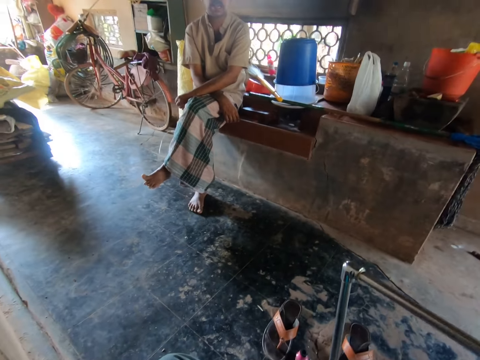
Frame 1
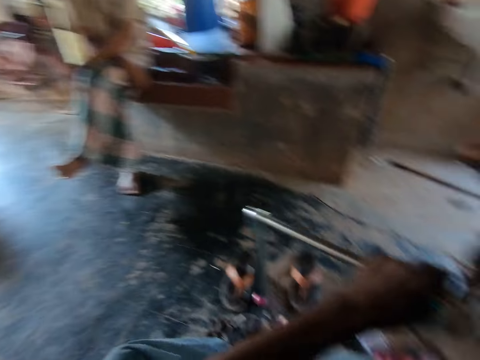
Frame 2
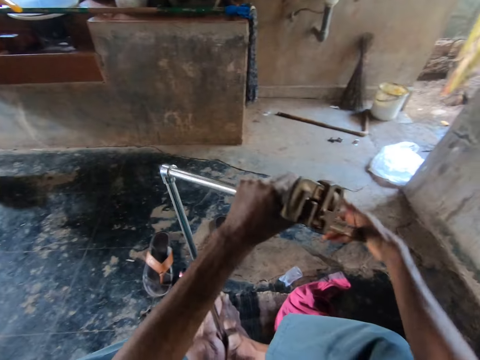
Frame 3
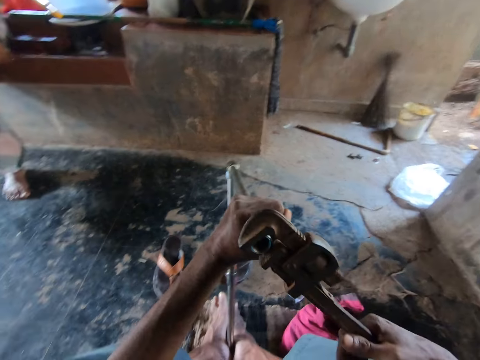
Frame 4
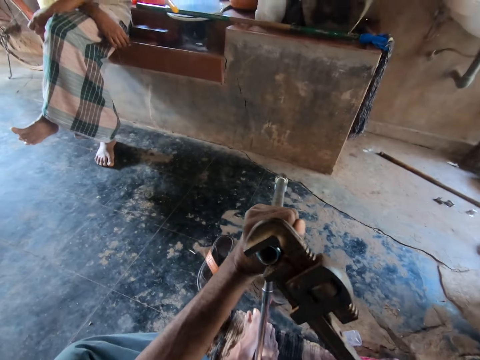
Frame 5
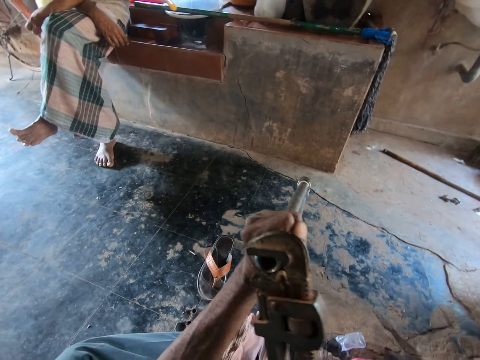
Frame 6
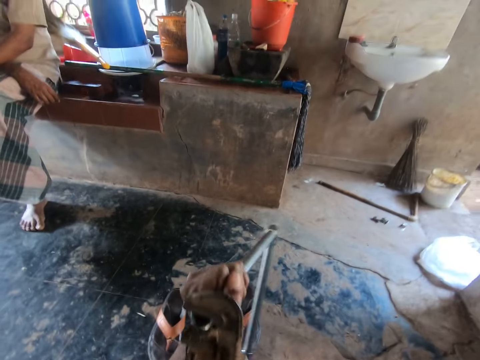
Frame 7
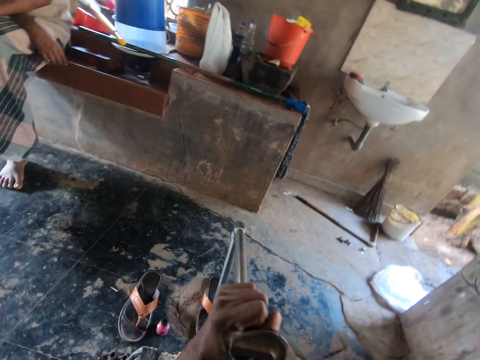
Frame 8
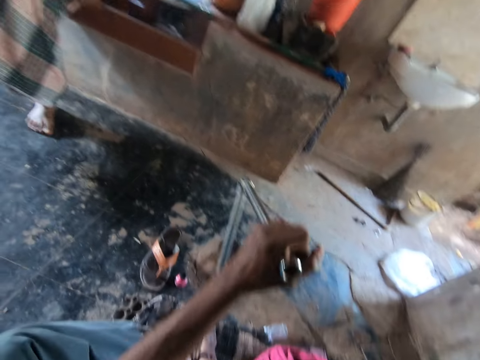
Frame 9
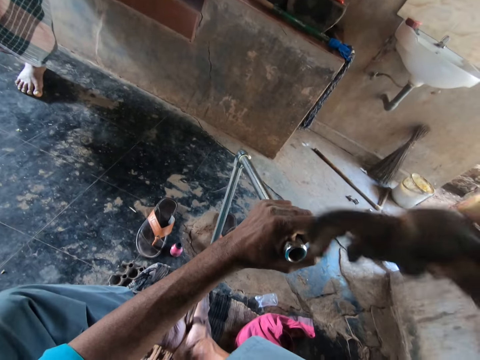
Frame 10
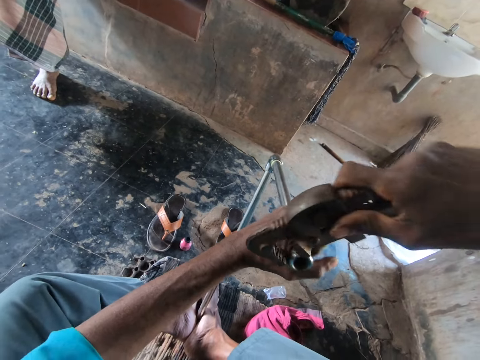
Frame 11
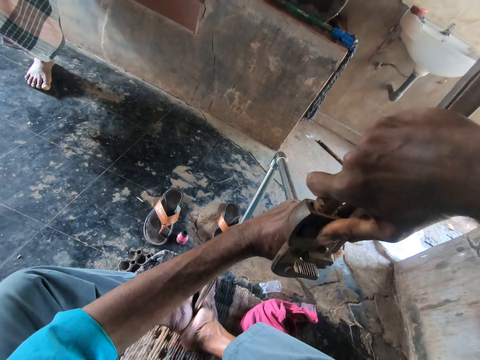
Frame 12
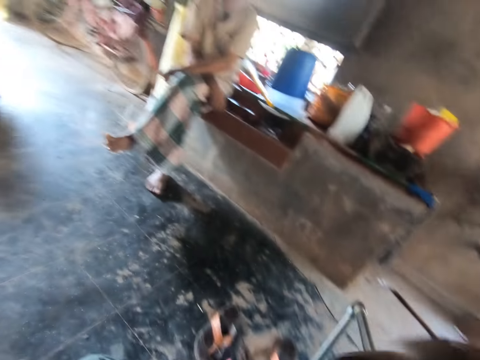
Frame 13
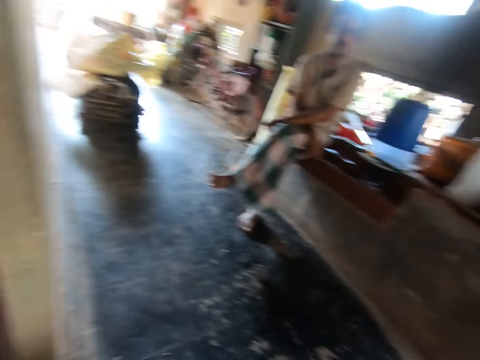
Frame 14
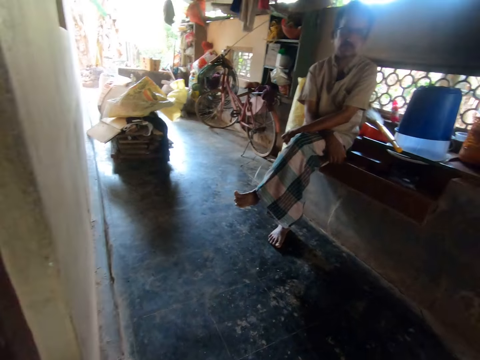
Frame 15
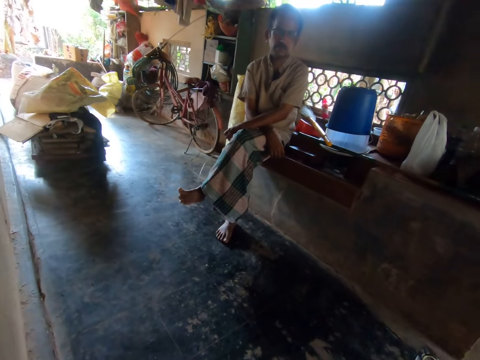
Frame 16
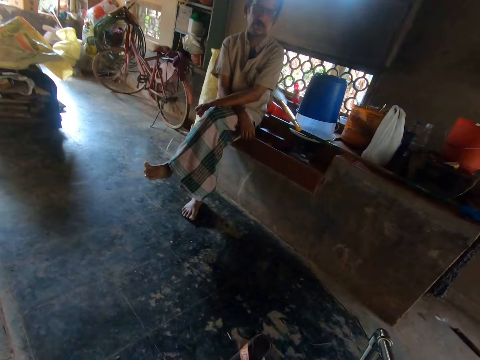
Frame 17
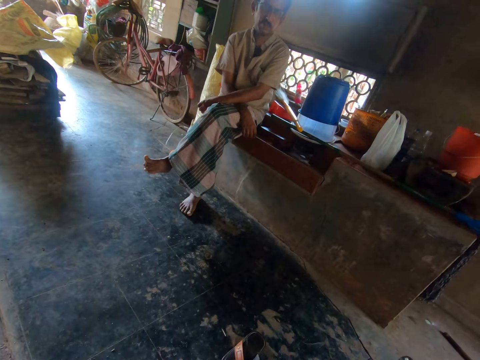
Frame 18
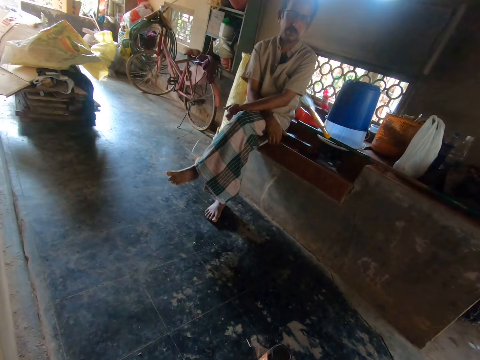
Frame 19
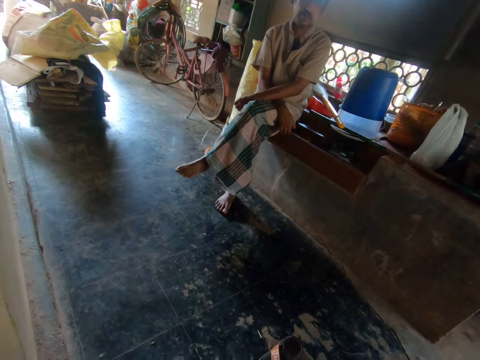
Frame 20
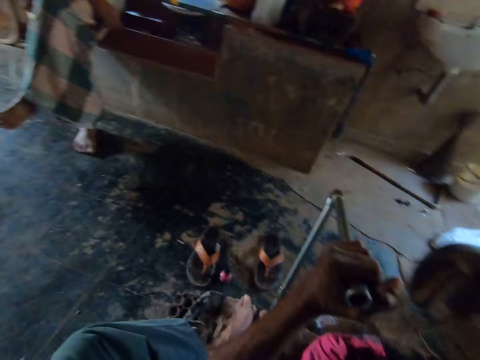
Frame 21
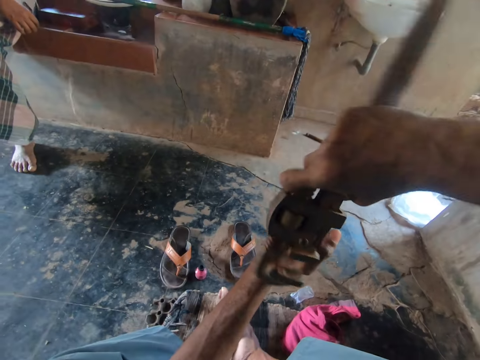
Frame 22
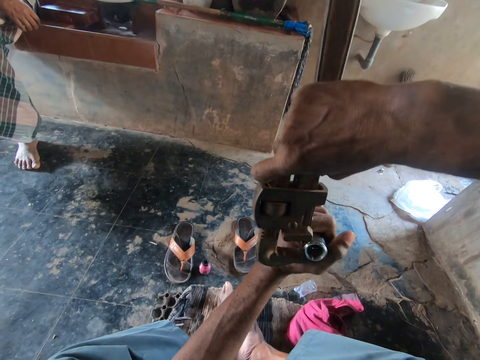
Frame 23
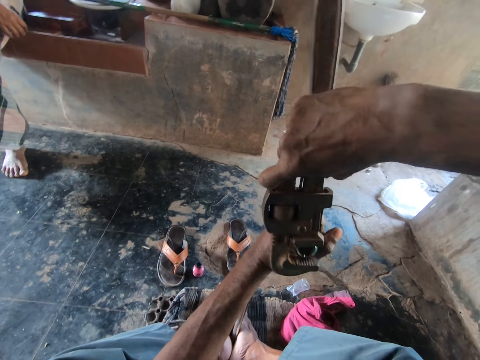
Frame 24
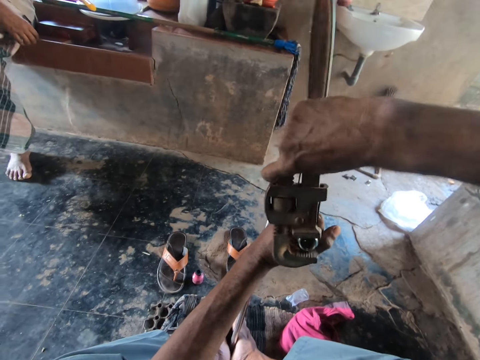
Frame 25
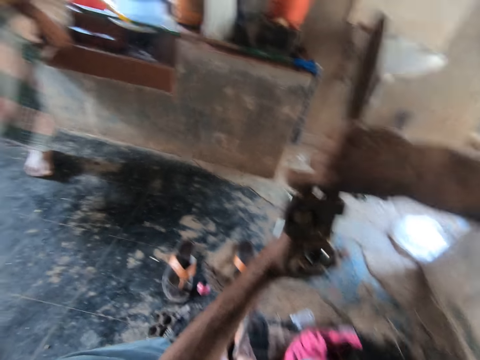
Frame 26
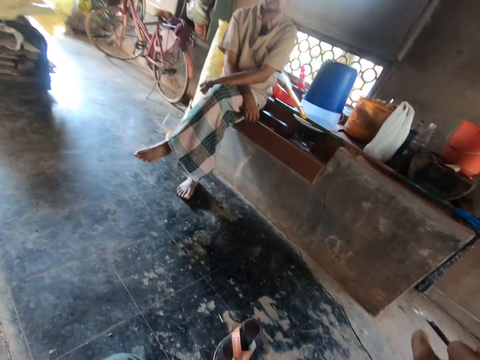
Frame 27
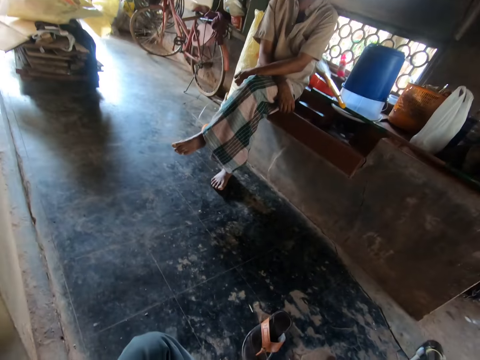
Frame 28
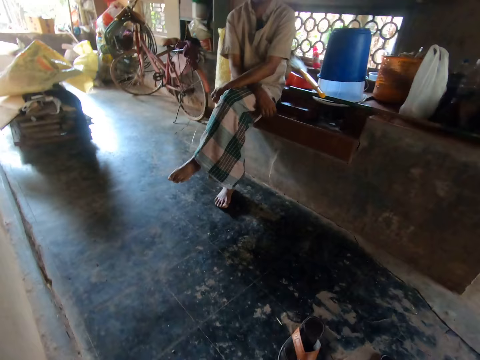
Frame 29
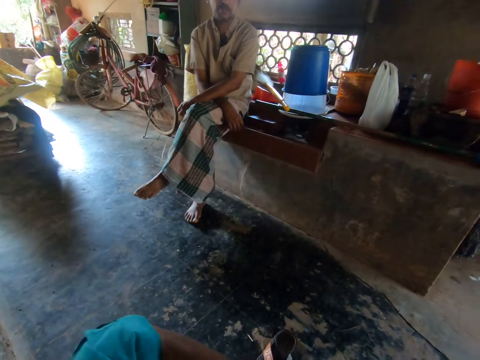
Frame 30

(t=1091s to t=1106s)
The camera wearer looks around in the room. A man sits in the room. The camera wearer adjusts a pipe with a spanner.

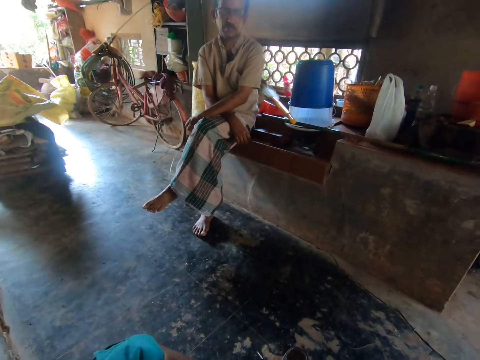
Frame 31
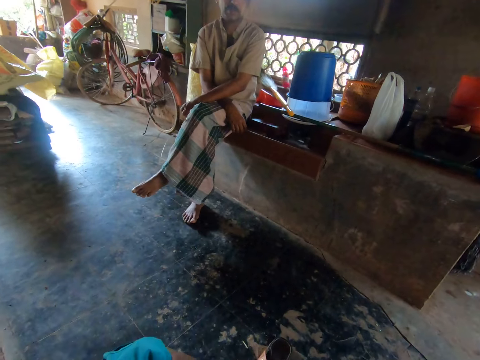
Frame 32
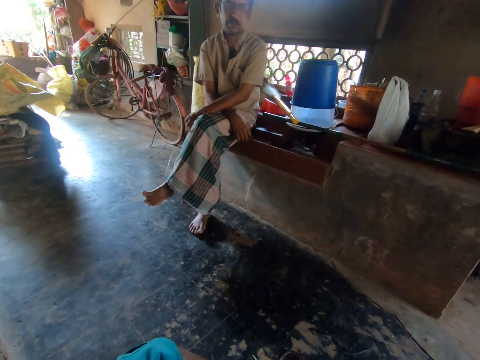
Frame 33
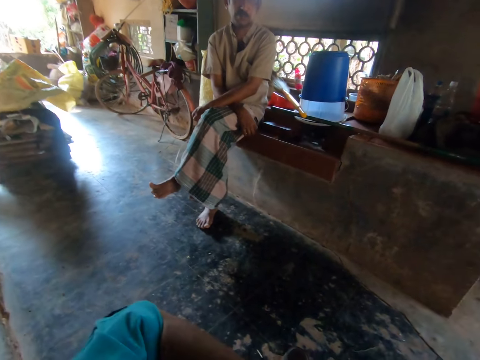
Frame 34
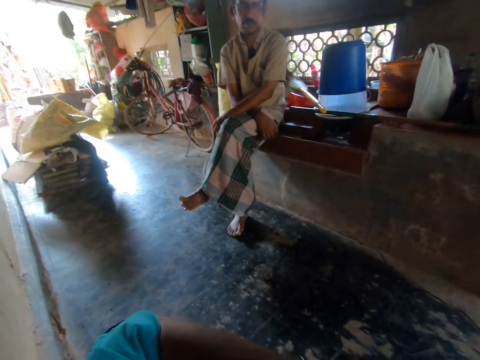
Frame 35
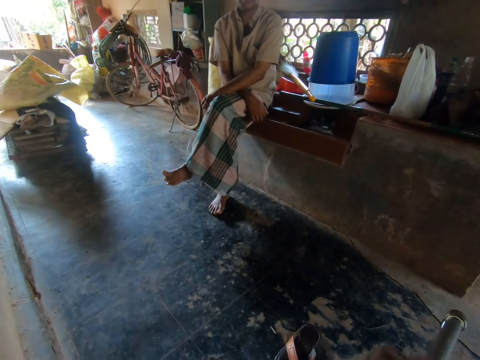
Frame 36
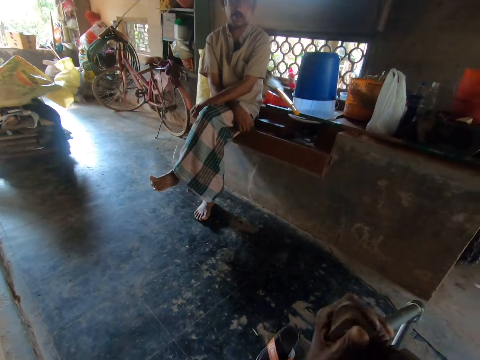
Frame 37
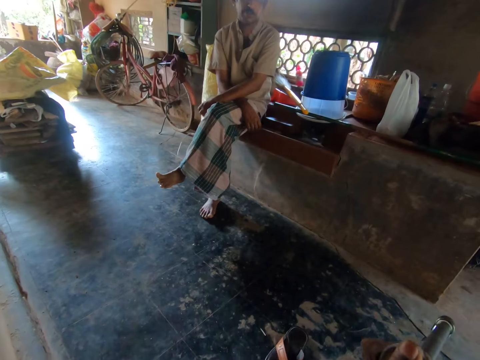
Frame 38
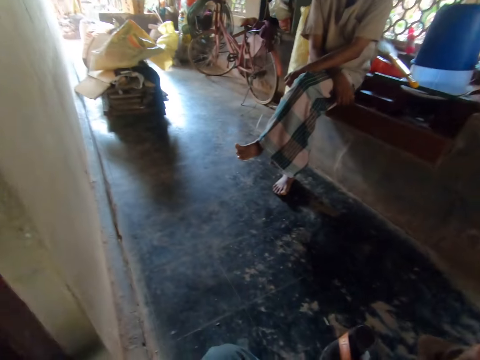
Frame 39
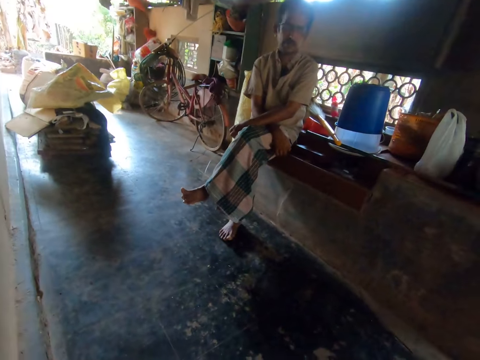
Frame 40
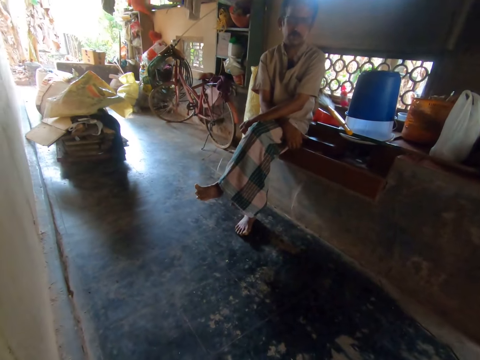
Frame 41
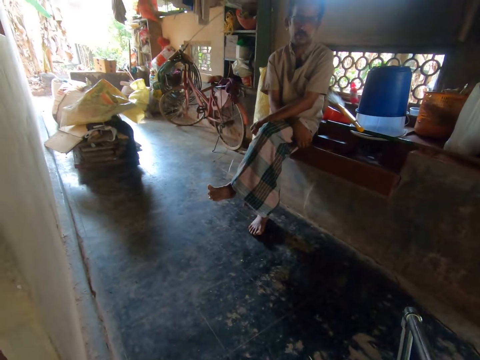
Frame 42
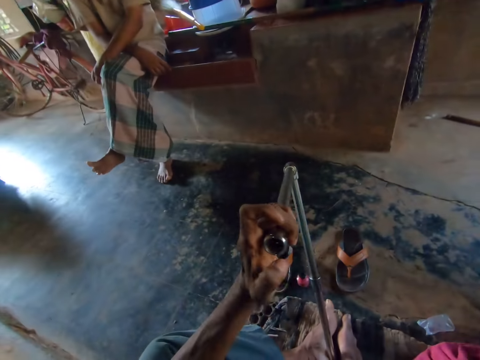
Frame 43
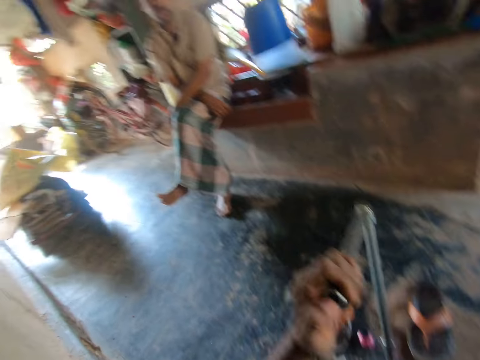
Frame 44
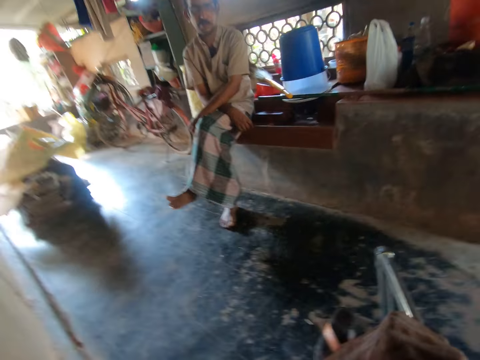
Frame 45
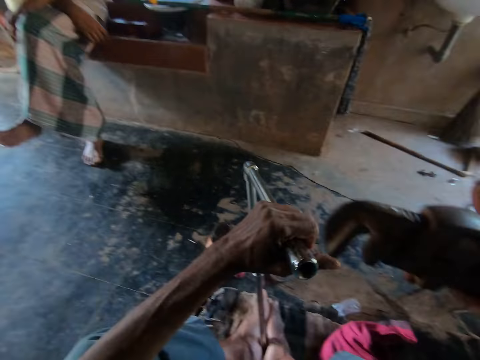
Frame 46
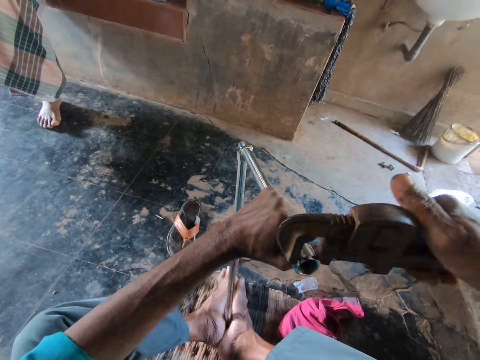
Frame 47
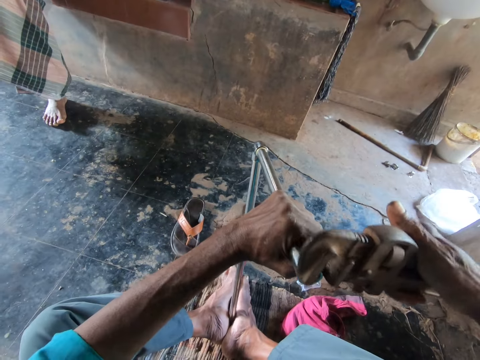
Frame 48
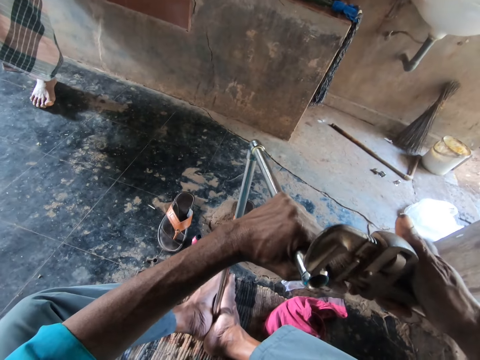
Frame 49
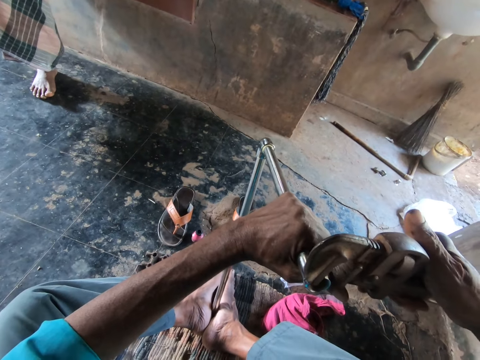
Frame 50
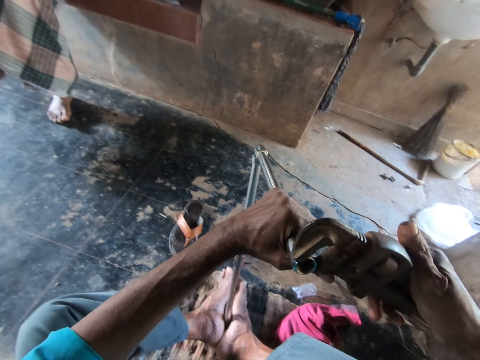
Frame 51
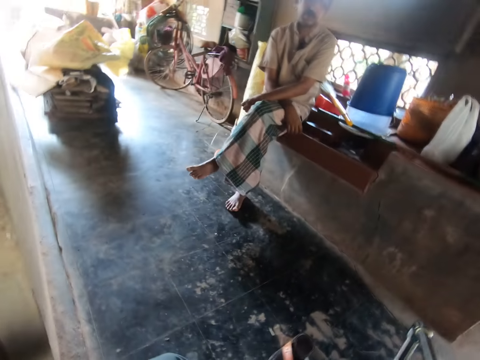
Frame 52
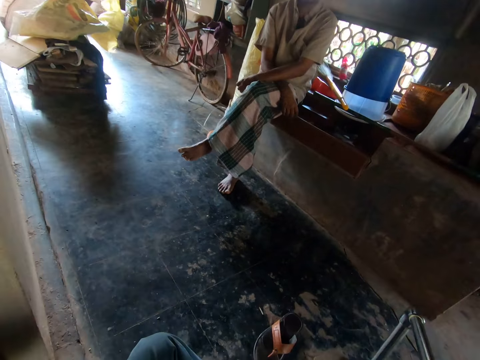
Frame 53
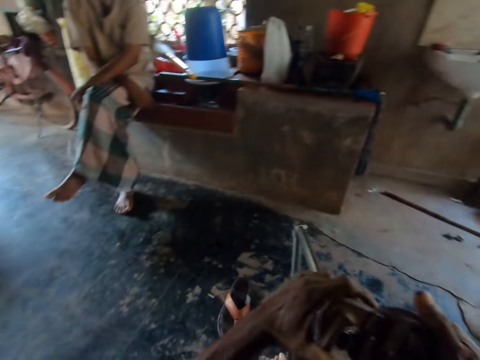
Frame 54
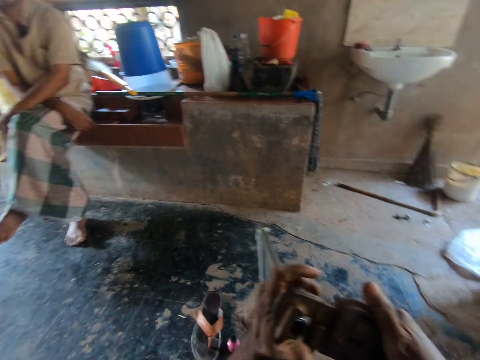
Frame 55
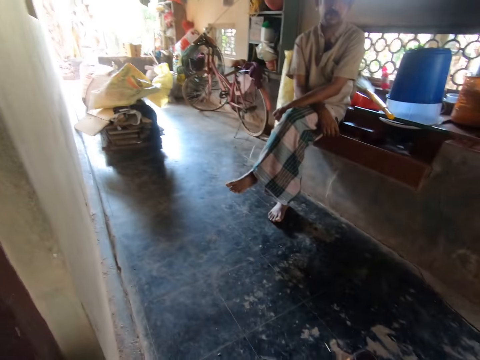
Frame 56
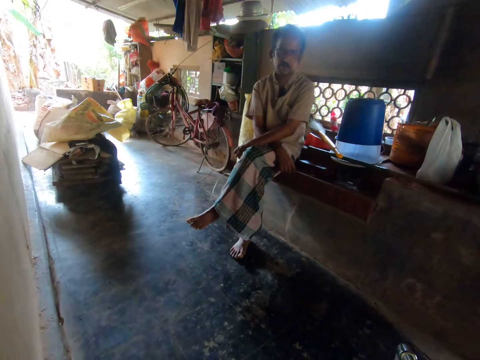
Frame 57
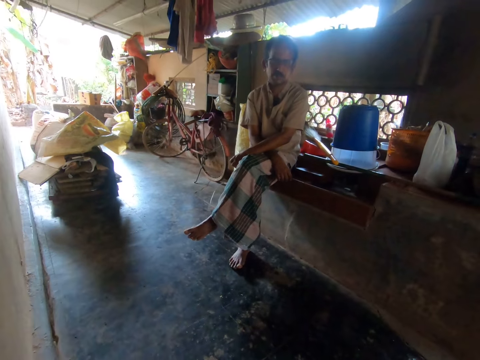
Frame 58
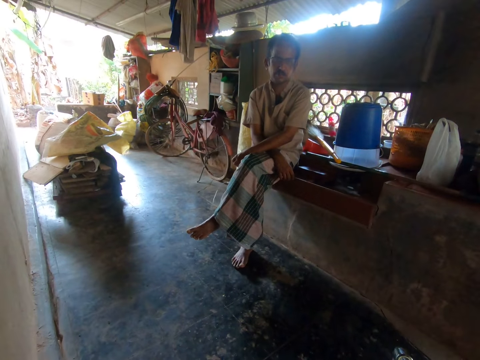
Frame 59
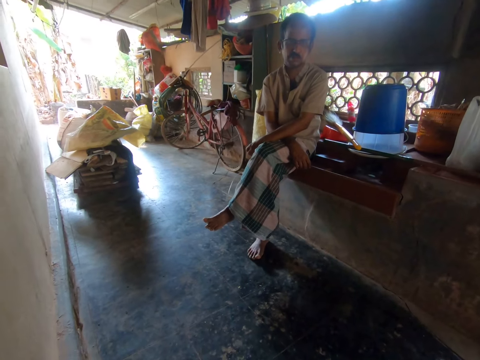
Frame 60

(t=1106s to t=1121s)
The camera wearer looks around in the room. A man sits in the room. The camera wearer holds the pipe in his left hand. He tightens the nut on the pipe in his left hand with the F clamp in his right hand. He adjusts the pipe with a spanner. He looks around in the room. The man sits in the room.
